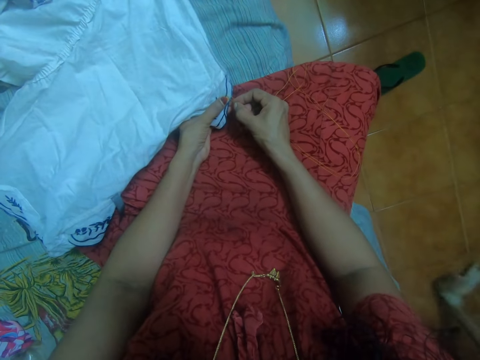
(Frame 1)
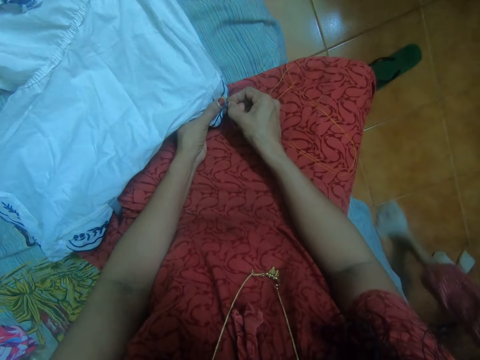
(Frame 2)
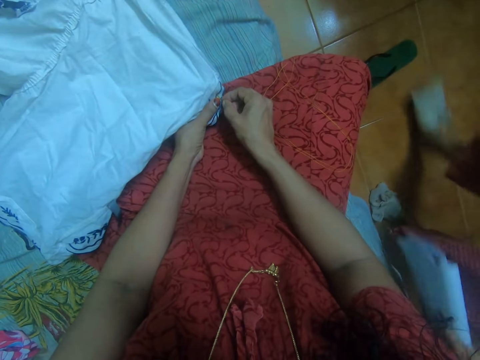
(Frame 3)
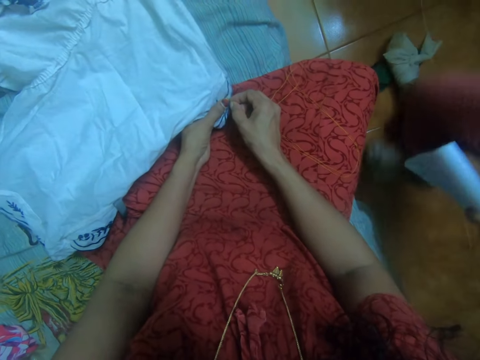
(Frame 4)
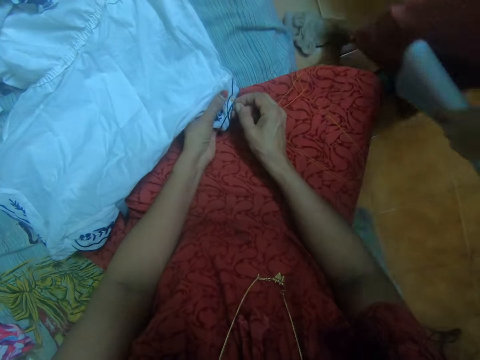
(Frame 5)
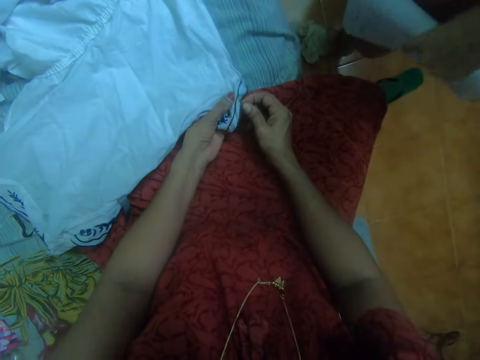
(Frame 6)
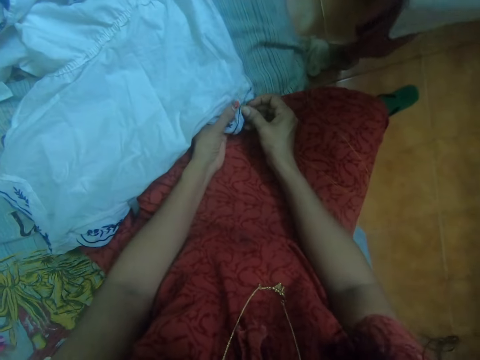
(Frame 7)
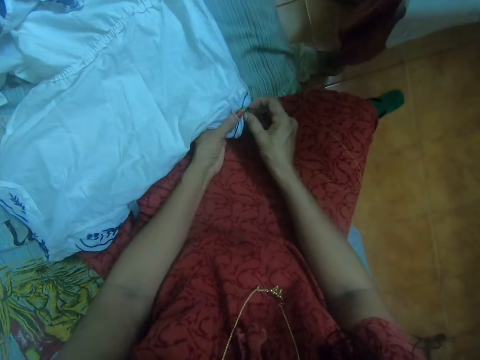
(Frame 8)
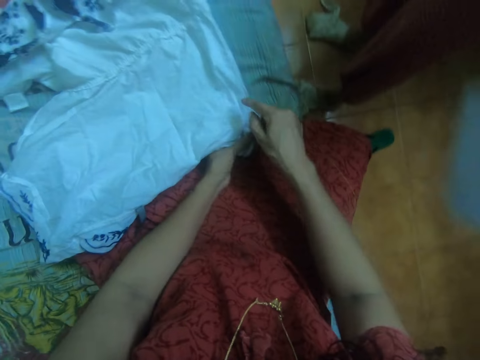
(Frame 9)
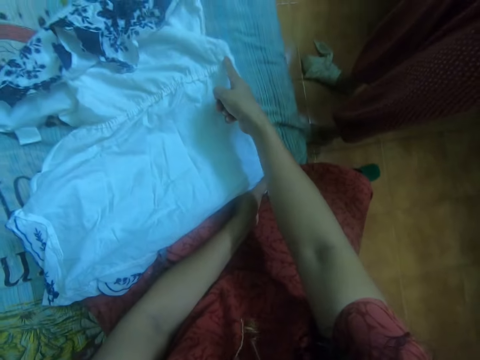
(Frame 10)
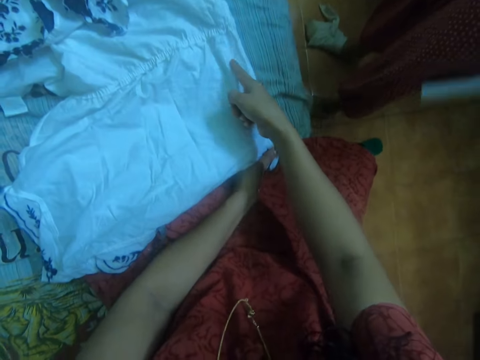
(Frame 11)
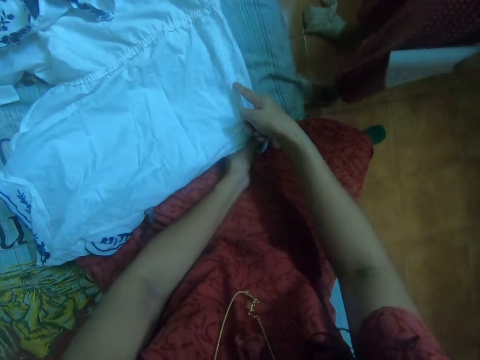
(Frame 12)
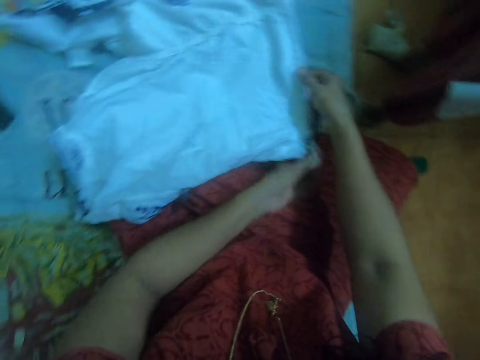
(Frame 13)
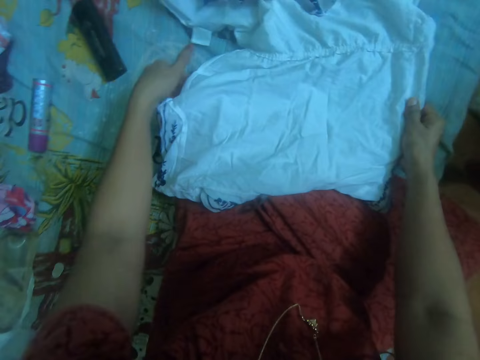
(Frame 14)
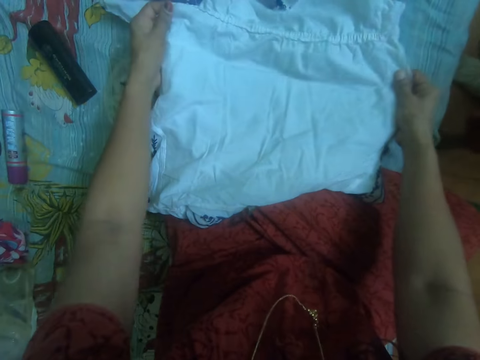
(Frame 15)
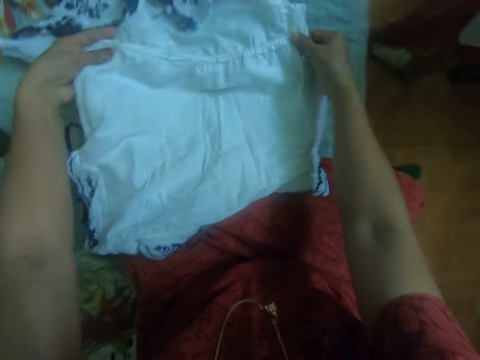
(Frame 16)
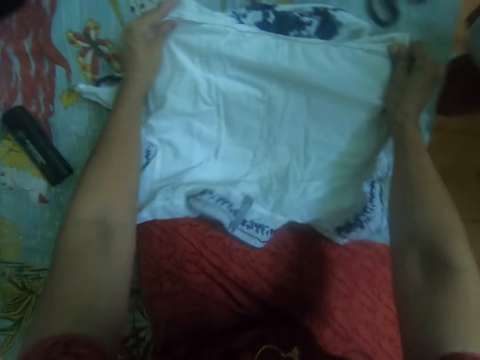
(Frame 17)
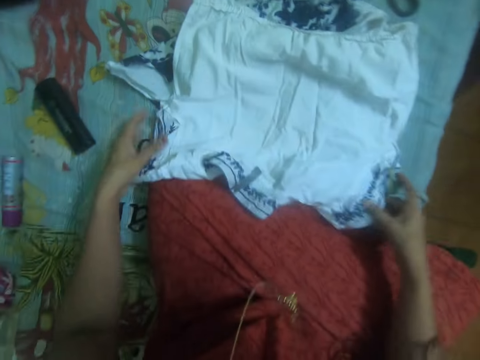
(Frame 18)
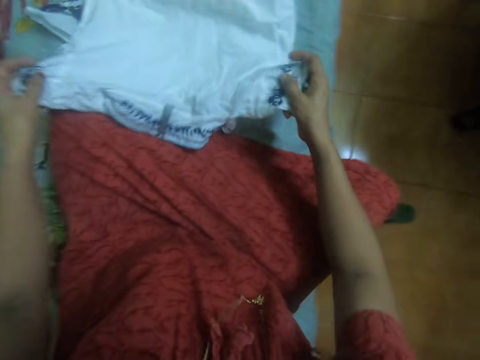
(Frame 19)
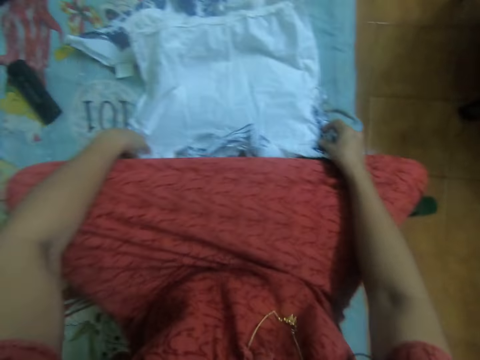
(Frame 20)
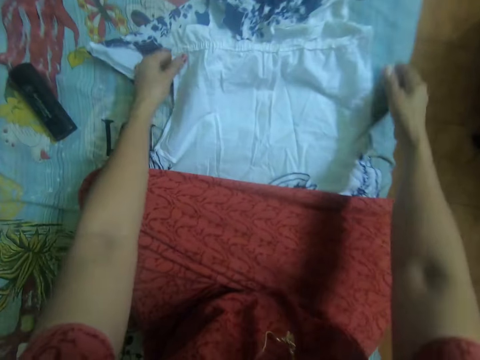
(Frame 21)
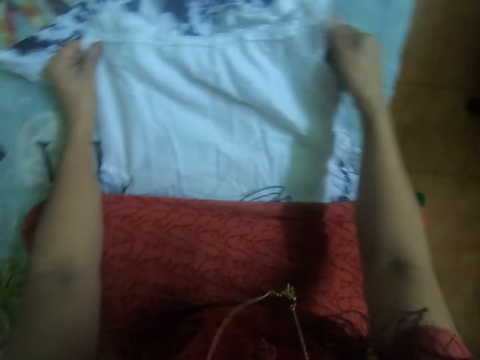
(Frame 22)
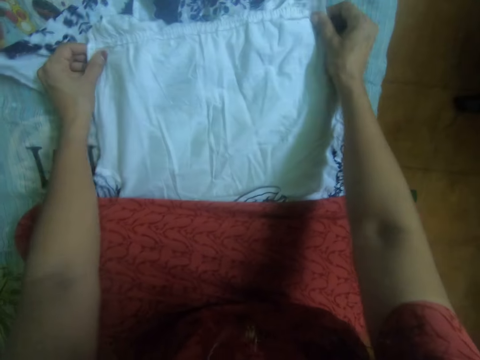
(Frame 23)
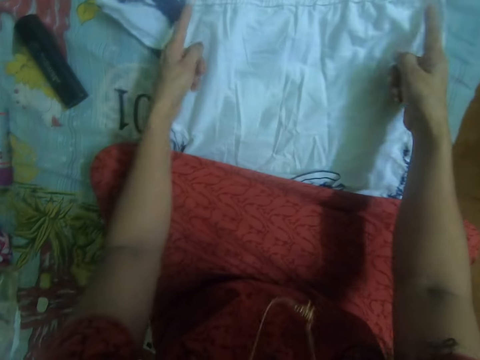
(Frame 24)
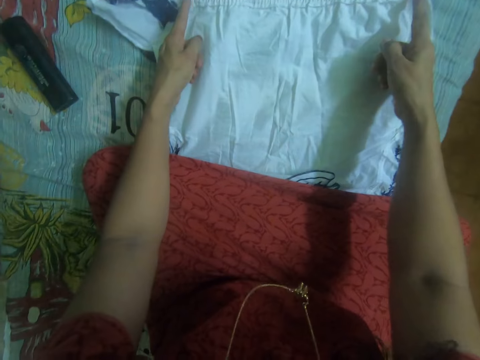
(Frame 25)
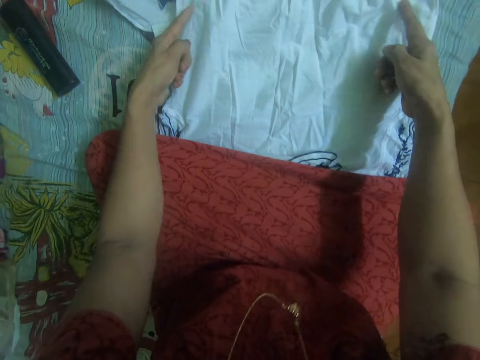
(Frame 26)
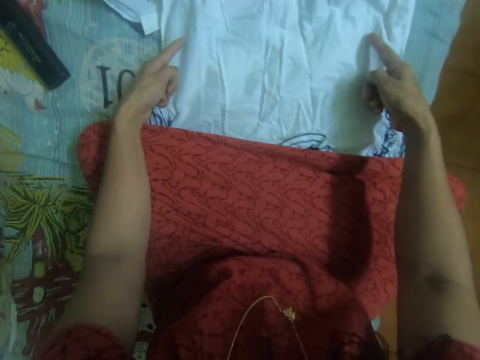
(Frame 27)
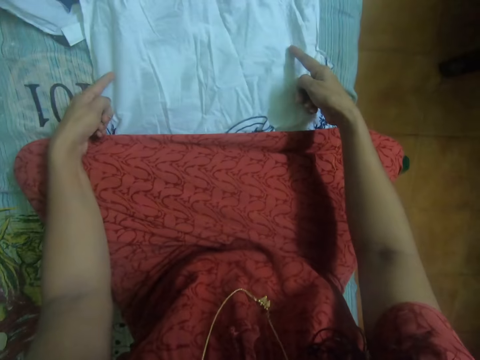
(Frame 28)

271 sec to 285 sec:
The camera wearer interacts with a boy. They straighten the cloth with both hands.

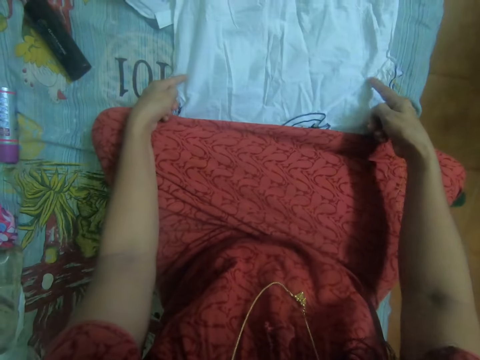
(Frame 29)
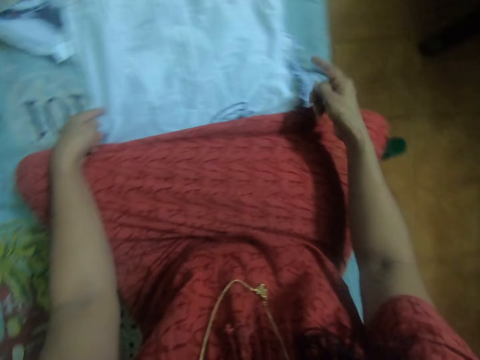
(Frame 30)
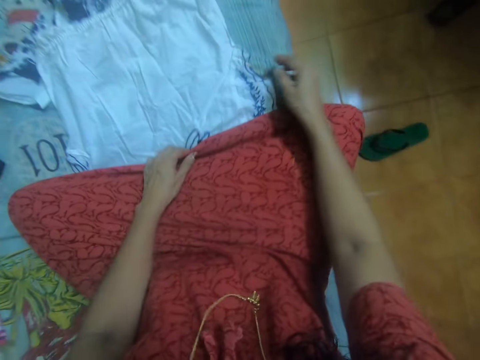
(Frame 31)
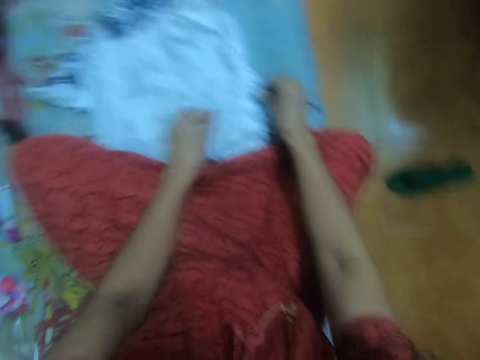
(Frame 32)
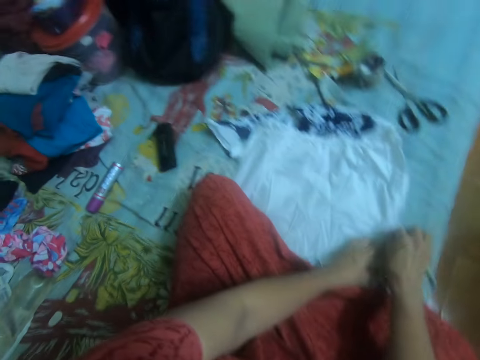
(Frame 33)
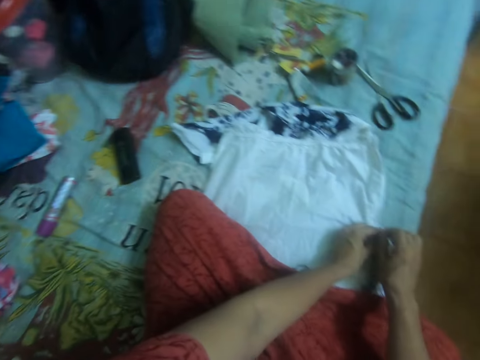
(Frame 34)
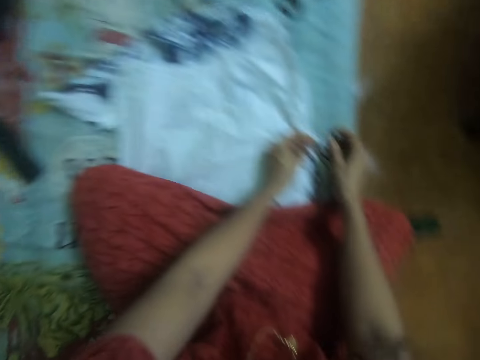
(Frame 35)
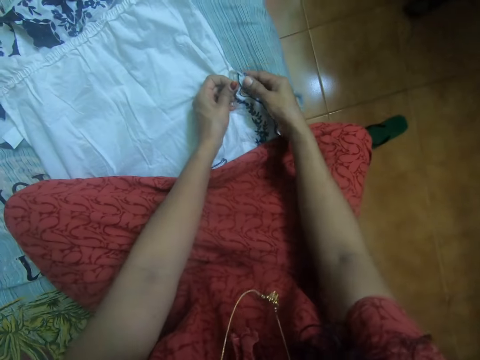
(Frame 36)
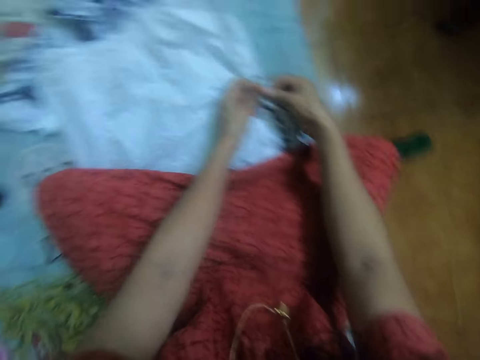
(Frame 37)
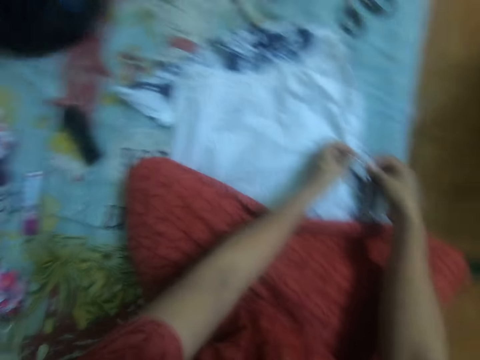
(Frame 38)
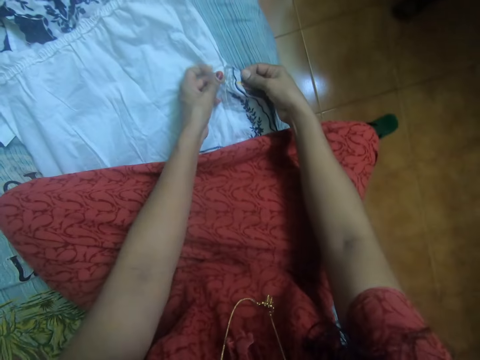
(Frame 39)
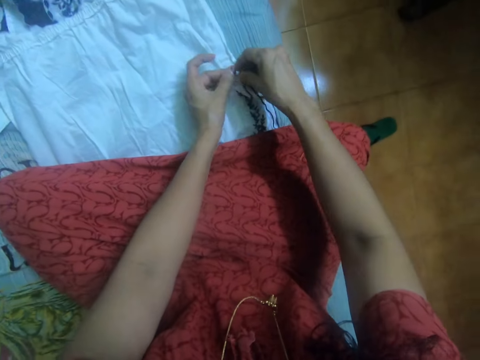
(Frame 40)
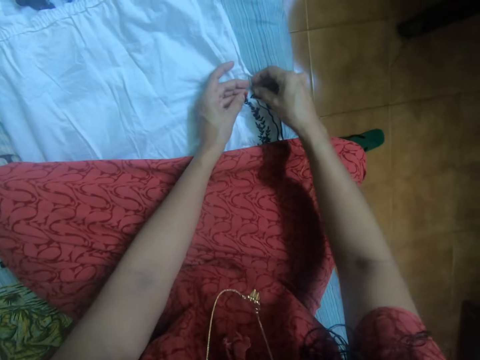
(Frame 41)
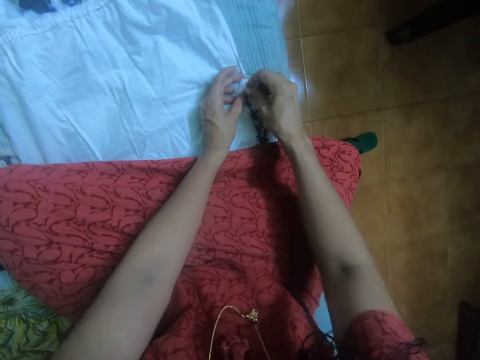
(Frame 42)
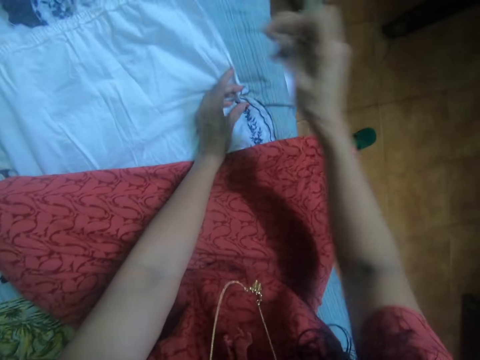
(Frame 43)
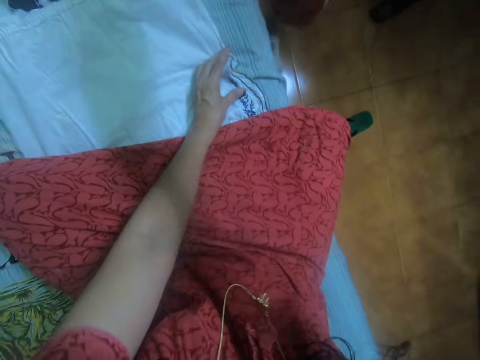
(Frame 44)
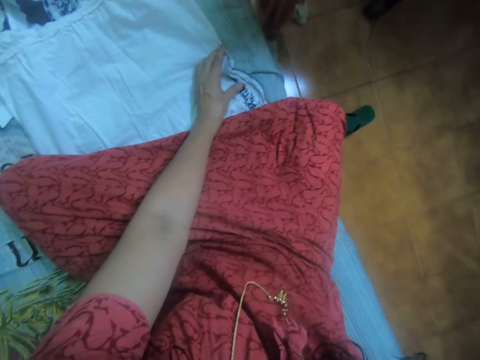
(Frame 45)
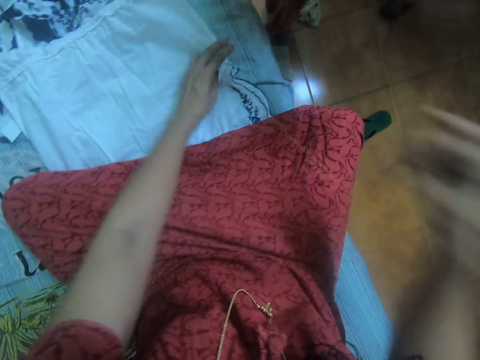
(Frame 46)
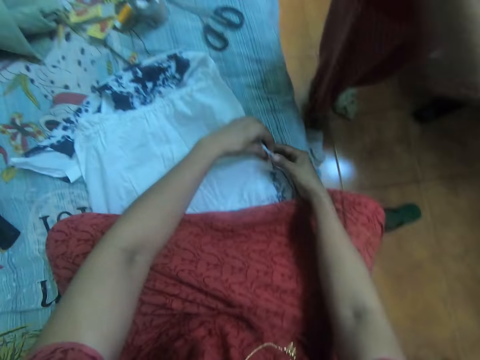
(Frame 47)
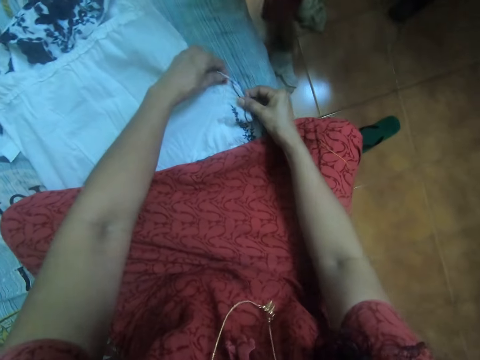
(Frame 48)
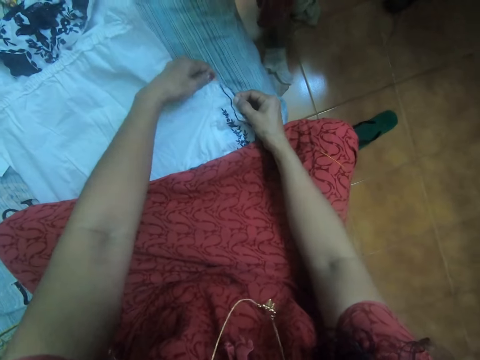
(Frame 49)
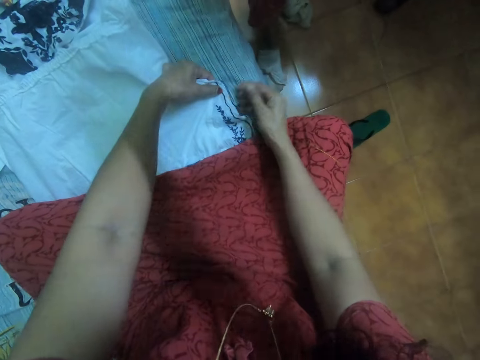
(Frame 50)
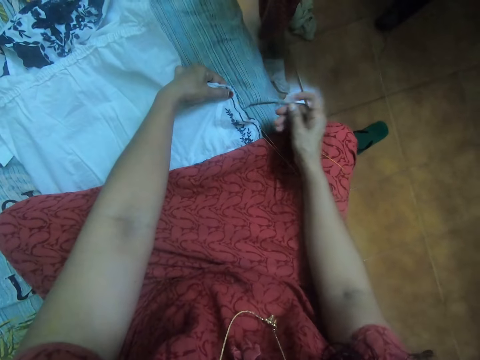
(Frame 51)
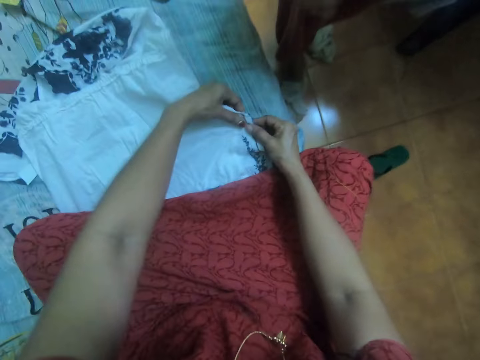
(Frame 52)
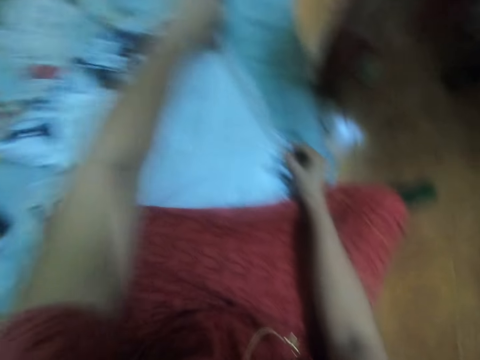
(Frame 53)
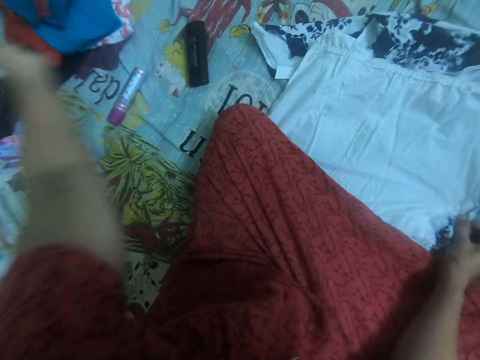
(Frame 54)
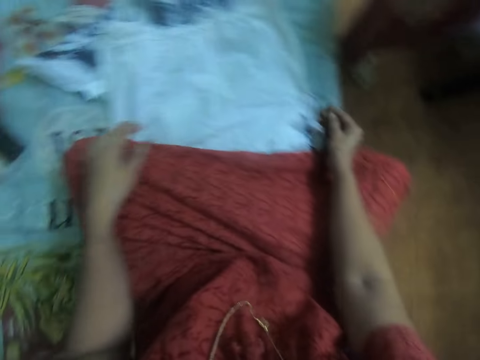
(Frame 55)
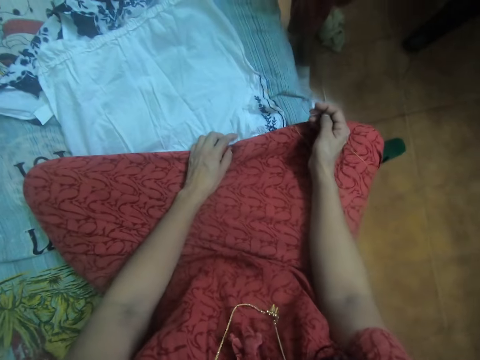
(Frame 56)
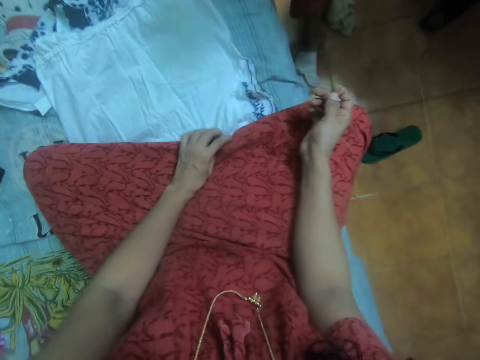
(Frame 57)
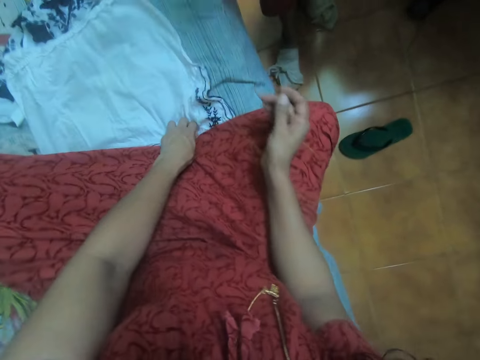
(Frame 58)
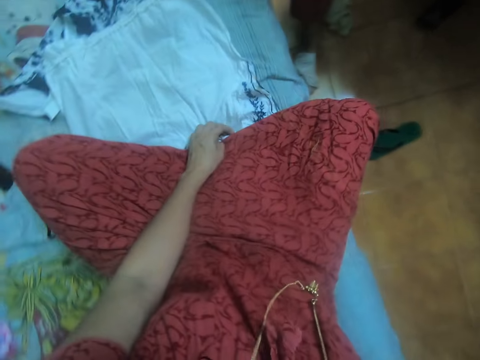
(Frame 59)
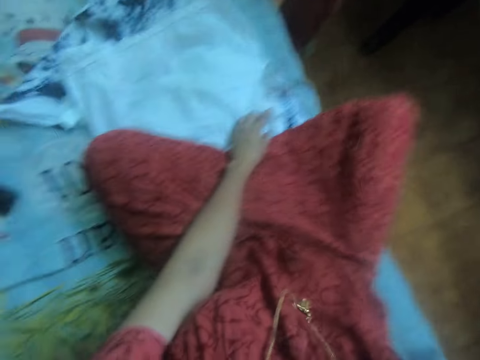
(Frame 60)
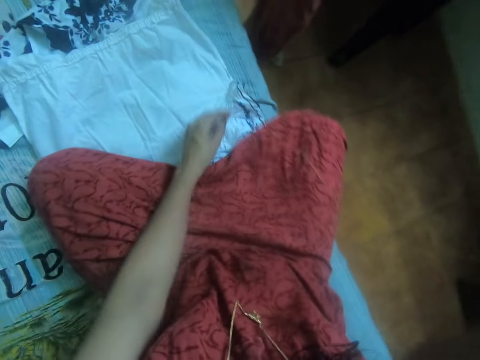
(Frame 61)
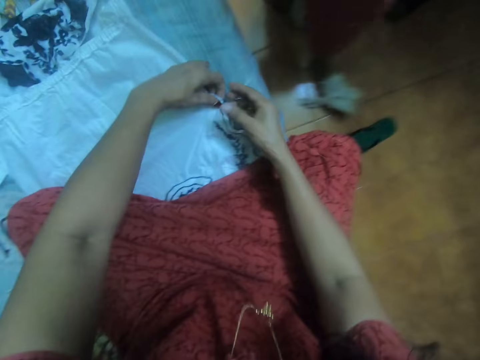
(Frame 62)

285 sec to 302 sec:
The camera wearer sews the white cloth with a needle and a thread in her right hand. A person stands and walks away.
